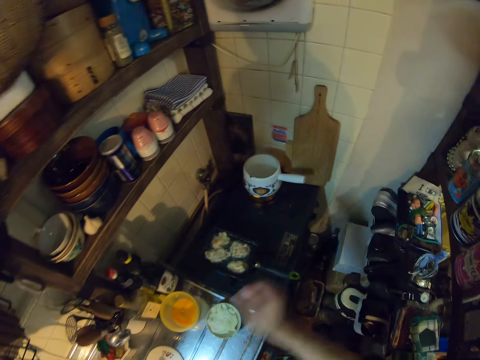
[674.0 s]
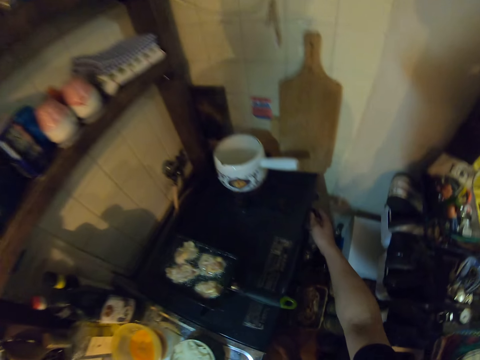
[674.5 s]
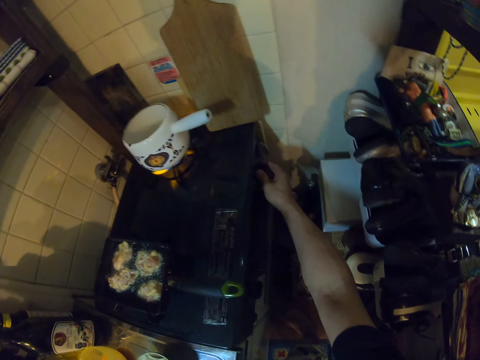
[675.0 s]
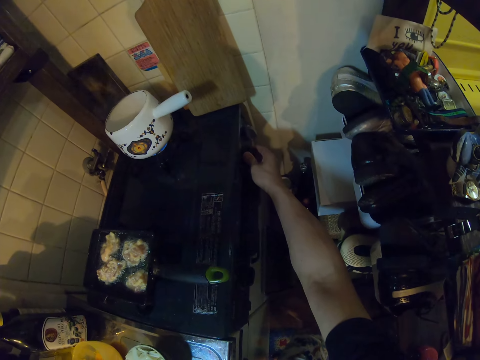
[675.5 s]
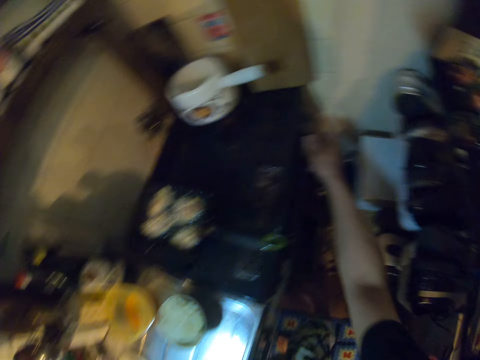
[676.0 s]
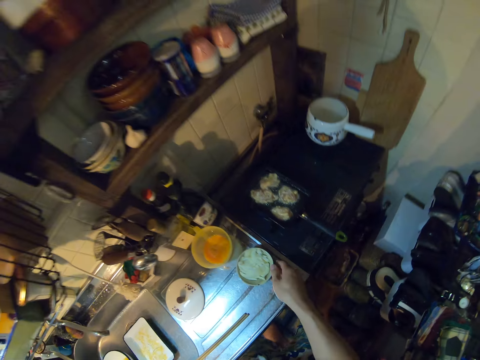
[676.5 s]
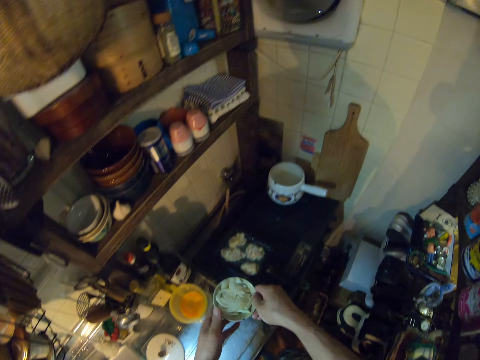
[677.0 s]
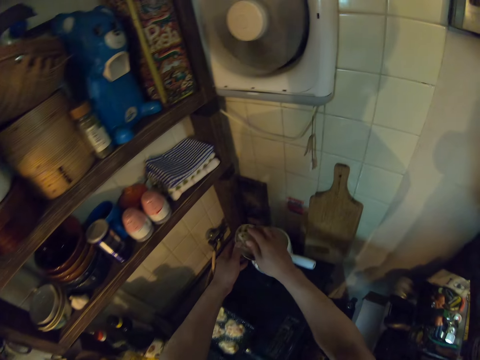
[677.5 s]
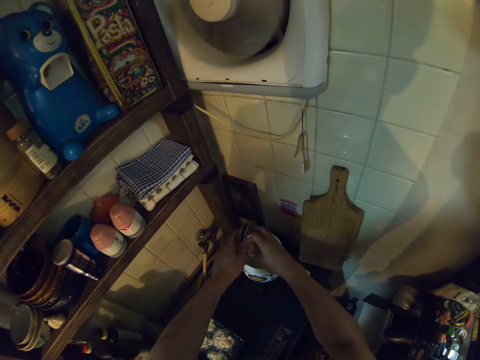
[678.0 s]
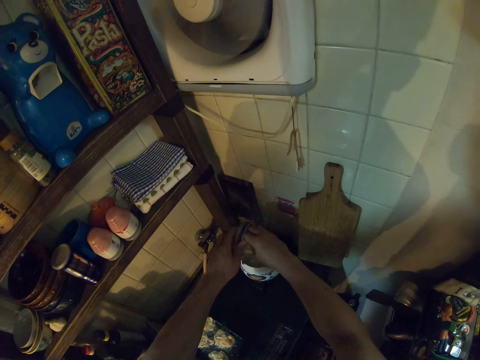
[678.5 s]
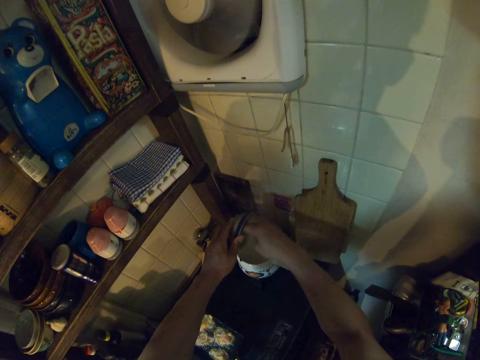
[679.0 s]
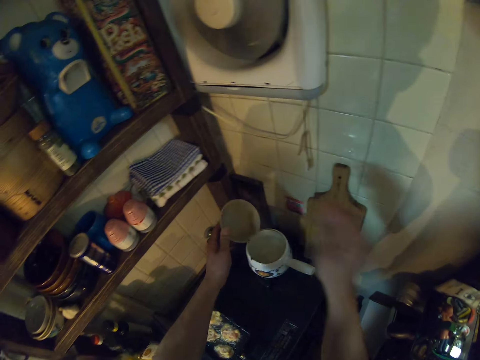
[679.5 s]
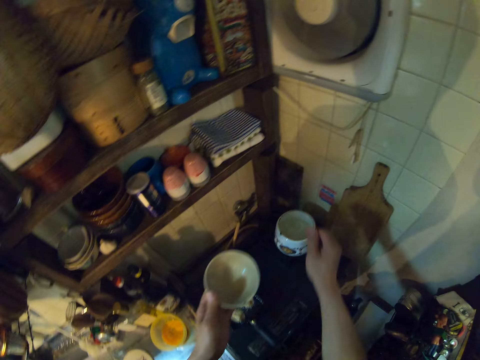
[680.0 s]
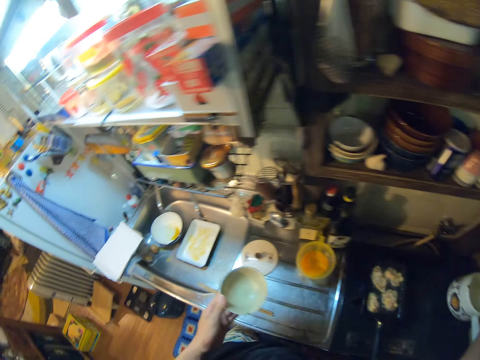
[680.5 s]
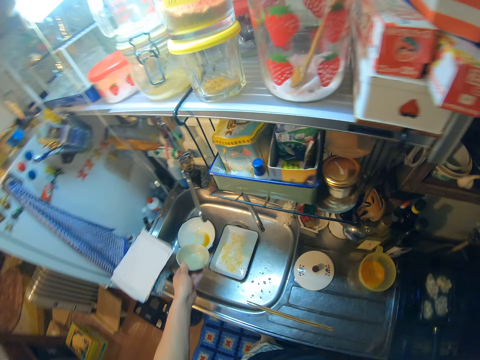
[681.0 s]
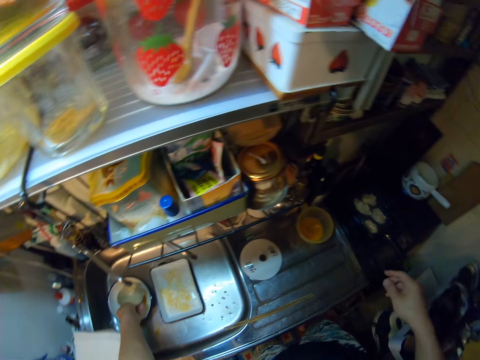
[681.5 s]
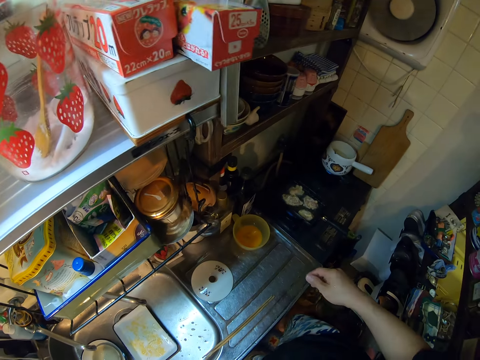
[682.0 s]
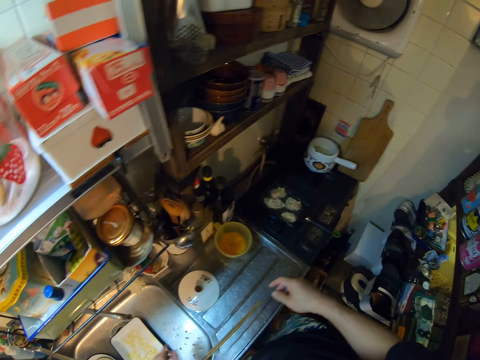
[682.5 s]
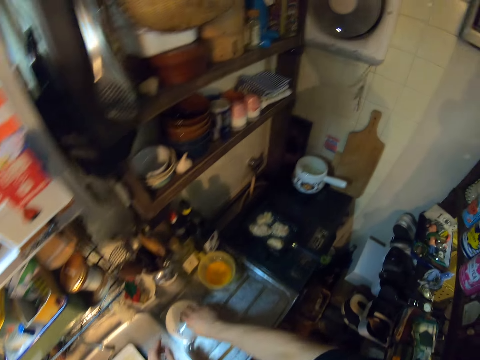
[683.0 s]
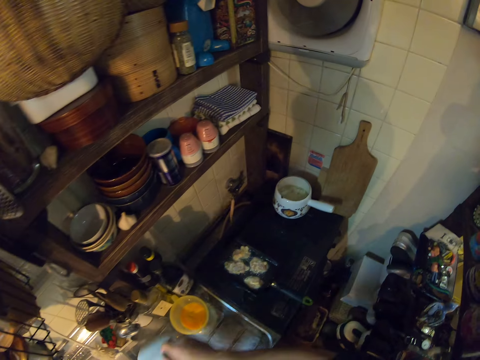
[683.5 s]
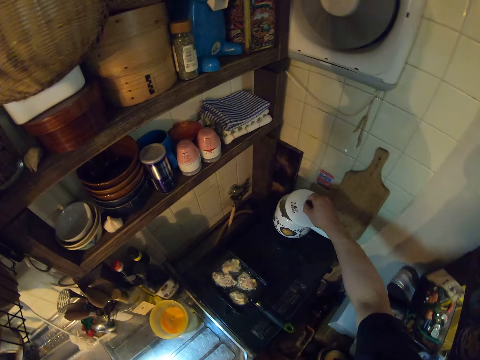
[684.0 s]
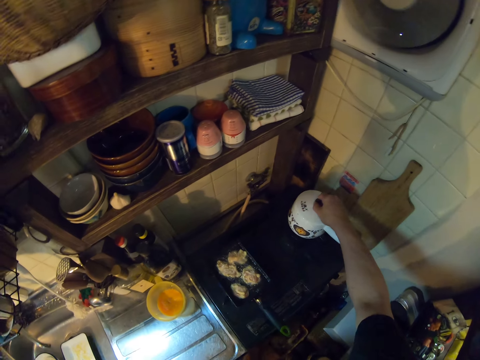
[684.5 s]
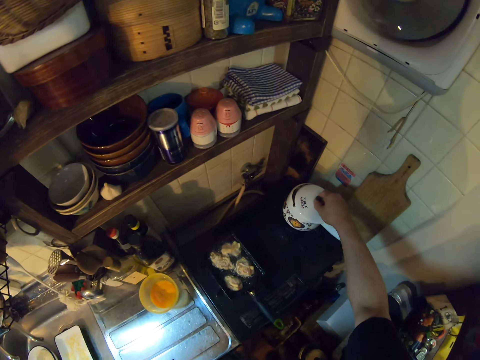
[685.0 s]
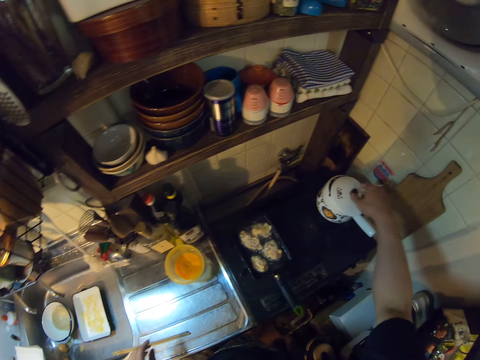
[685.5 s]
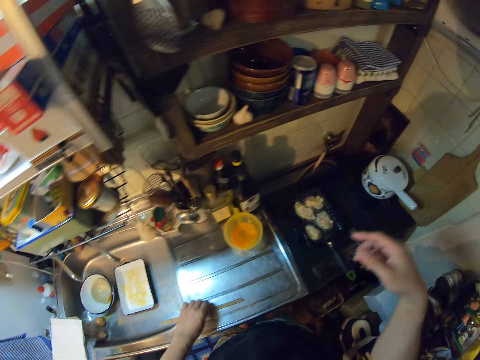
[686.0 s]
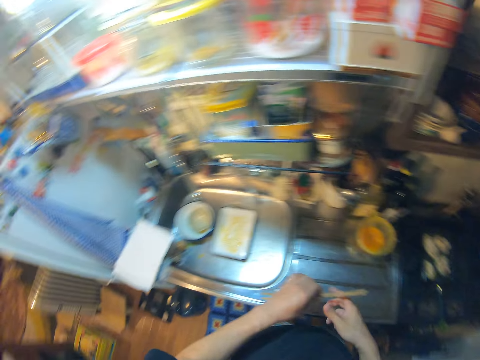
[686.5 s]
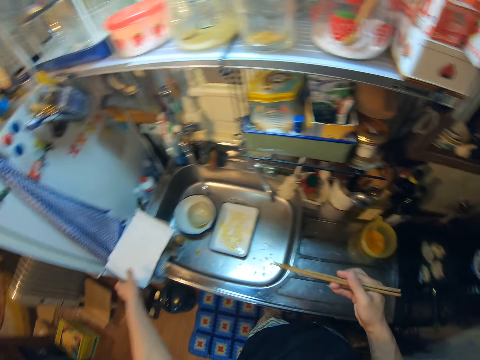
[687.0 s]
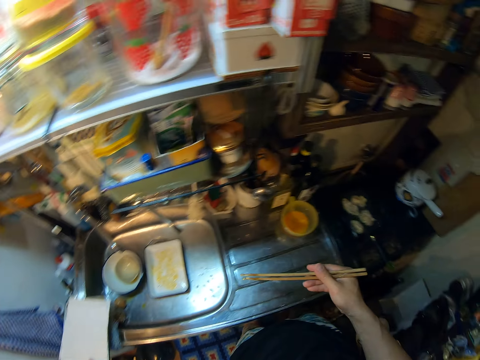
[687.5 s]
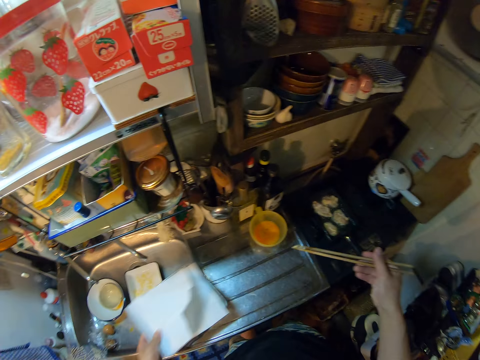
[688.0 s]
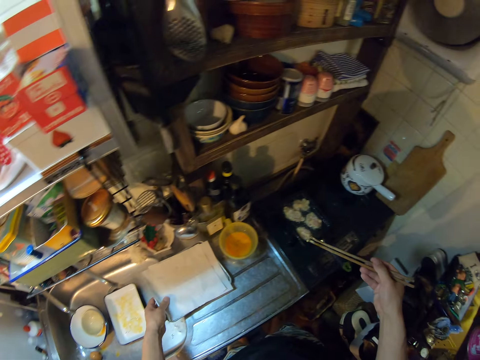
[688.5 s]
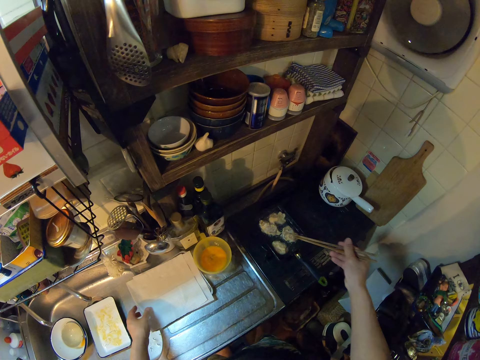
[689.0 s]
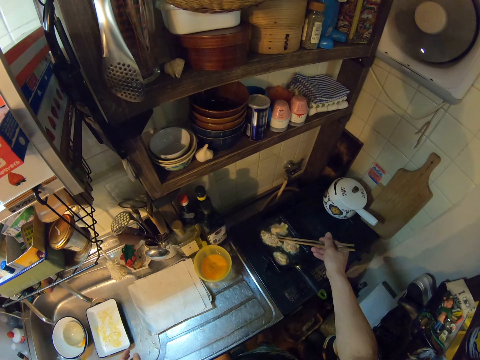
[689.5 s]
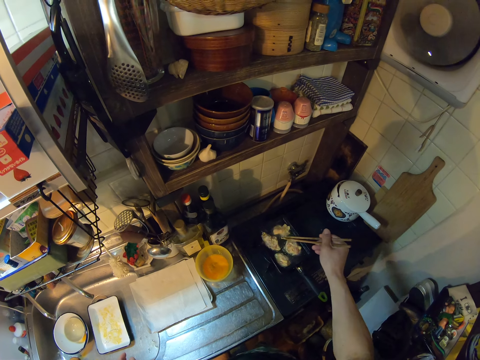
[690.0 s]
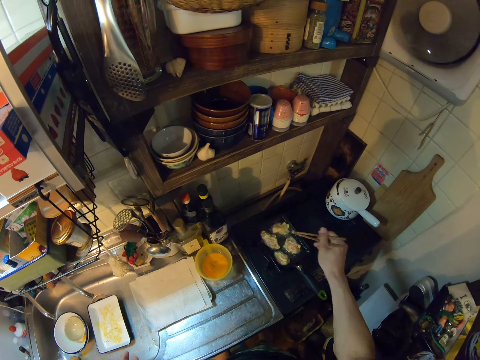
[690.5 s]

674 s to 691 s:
The camera wearer adjusts the pressure of a cooker. She turns the knob of the gas cooker with her right hand. She carries a bowl. She picks up the bowl on the sink with both hands. She pours the onions or potatoes in the bowl into the pot or sauce pan on the gas cooker. She moves the hand that holds the bowl. She puts the bowl in the sink. She swings her hands. She picks up the lid of the pot on the sink with her right hand. She covers the sauce pan on the gas cooker using the lid. She holds the chopsticks. She picks up the chopsticks on the sink with her left hand. She switches the chopsticks to her right hand. She carries a serving tray and puts the serving tray on the sink. She stirs the meat using the chopsticks.

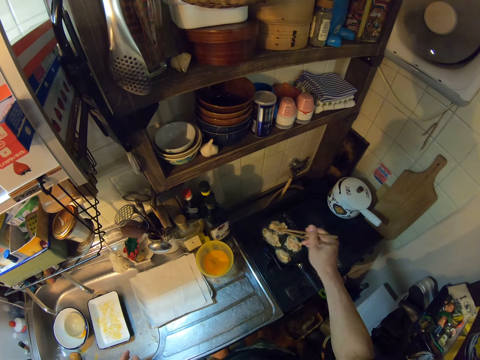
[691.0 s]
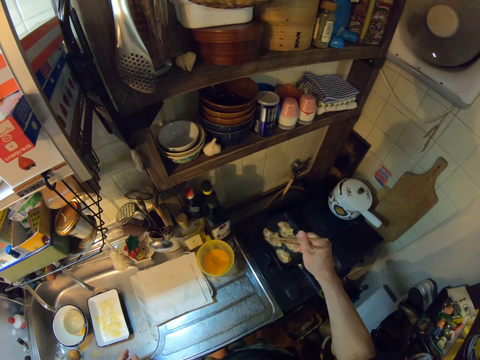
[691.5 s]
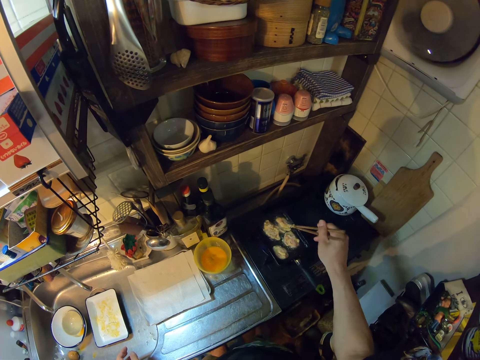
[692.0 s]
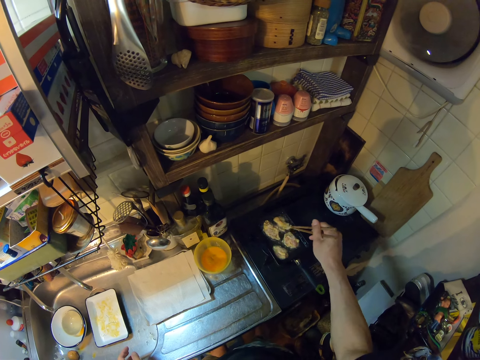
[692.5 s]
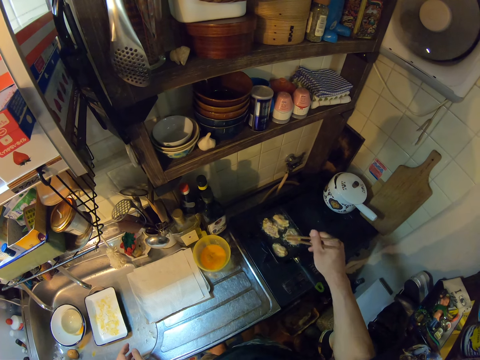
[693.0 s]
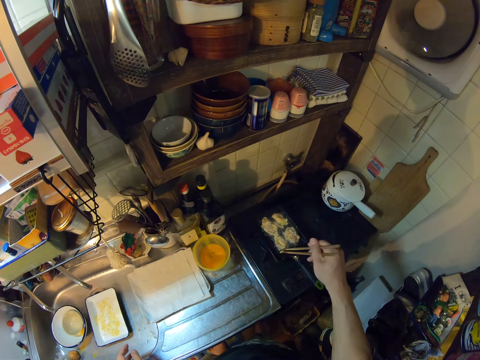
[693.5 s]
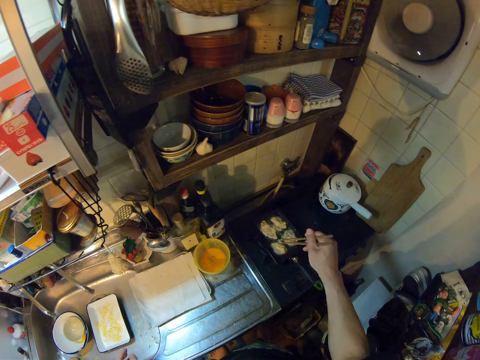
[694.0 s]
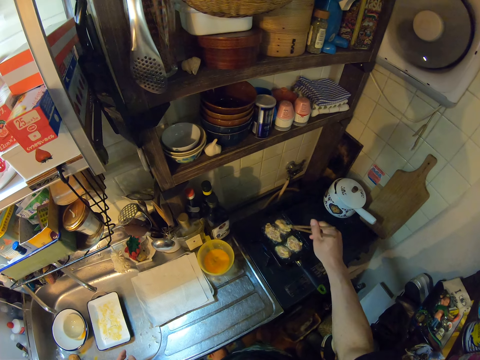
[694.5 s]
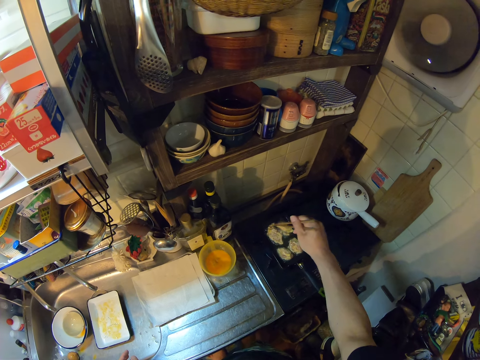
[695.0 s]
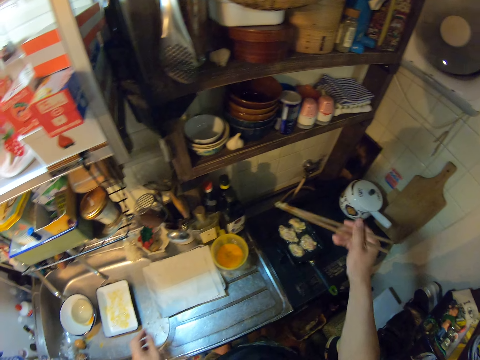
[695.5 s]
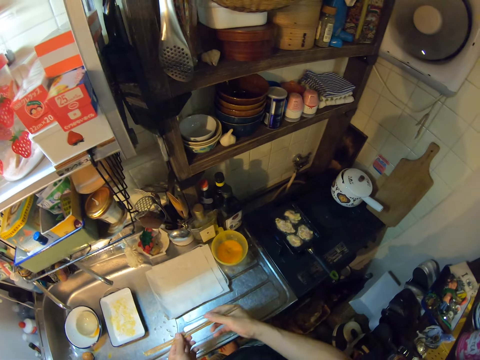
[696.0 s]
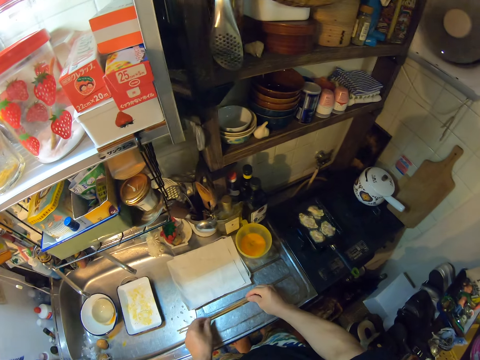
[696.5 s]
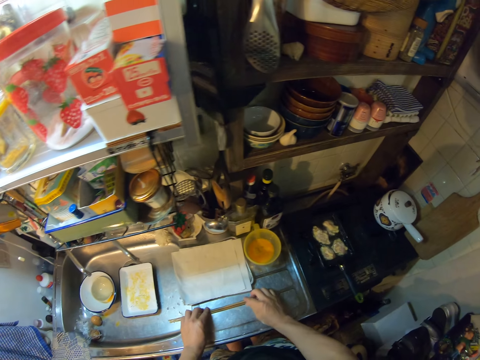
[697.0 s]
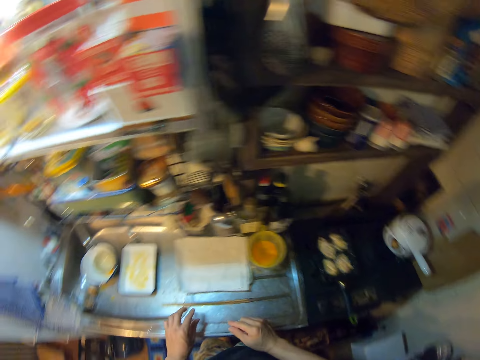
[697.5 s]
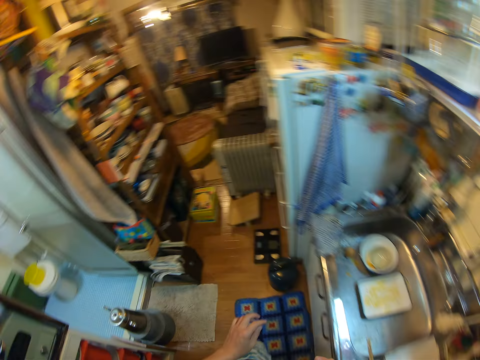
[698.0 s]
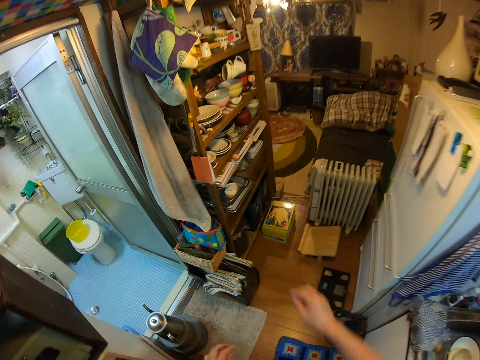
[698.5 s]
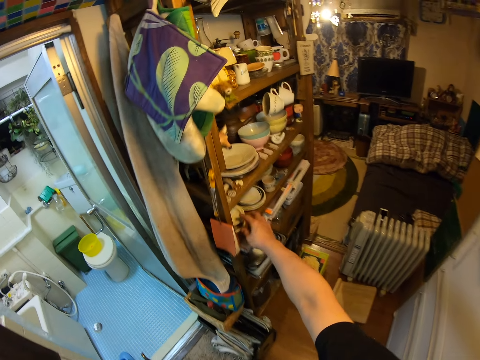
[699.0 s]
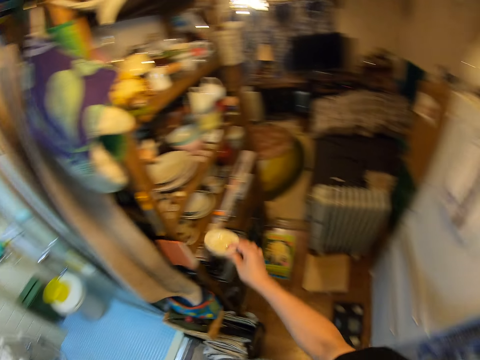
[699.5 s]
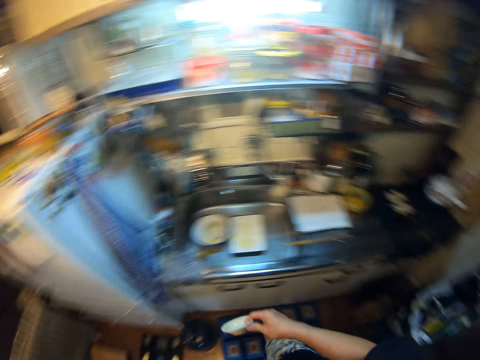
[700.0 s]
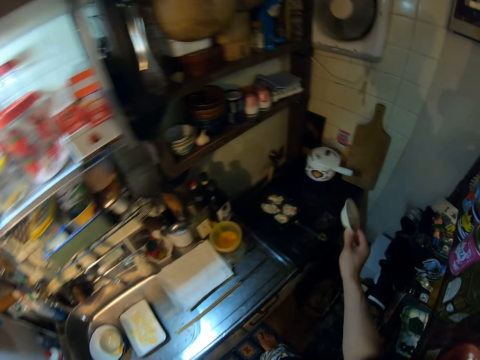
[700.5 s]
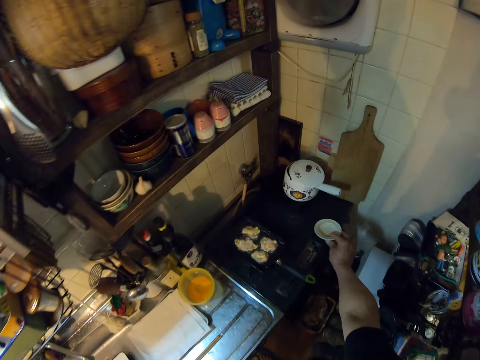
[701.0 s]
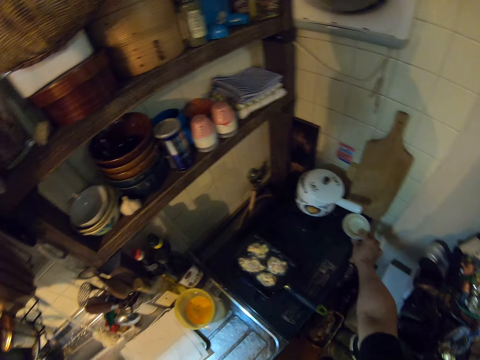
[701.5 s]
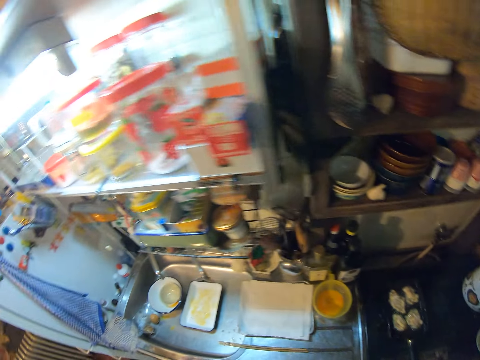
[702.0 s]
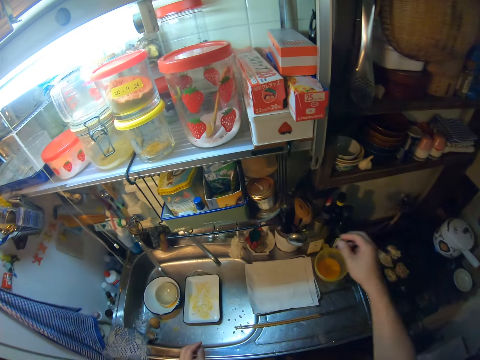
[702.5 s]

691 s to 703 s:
The camera wearer moves the meat in the frypan with the chopsticks. She swings her hand with the chopsticks. She holds the chopsticks. She puts the chopsticks on the sink. She moves in the kitchen. She picks up a plate or ramekin on a shelf in the kitchen with her right hand. She drops the plate on the gas cooker. She removes her hand from the ramekin.
